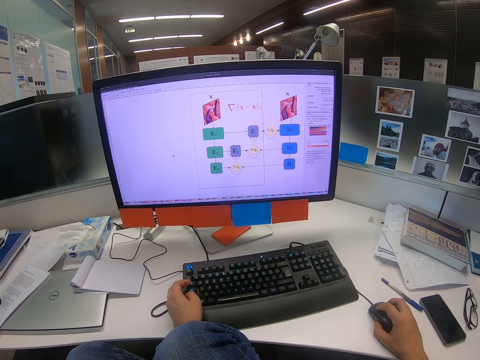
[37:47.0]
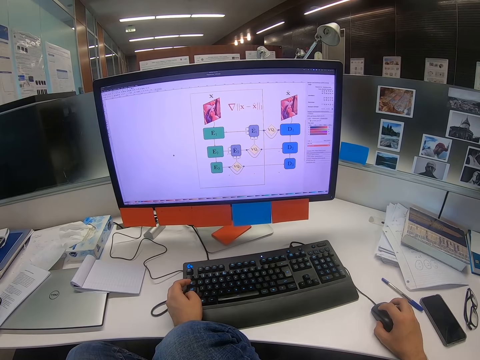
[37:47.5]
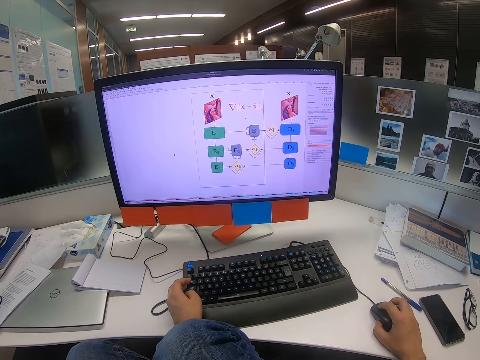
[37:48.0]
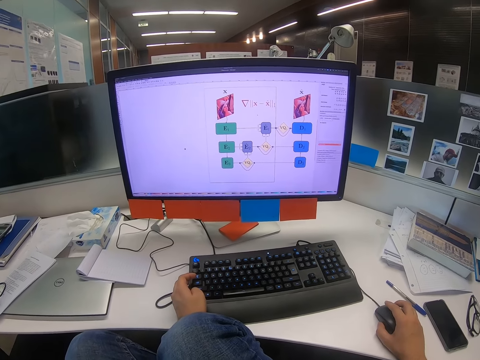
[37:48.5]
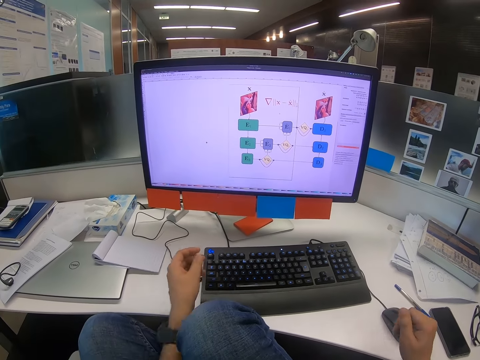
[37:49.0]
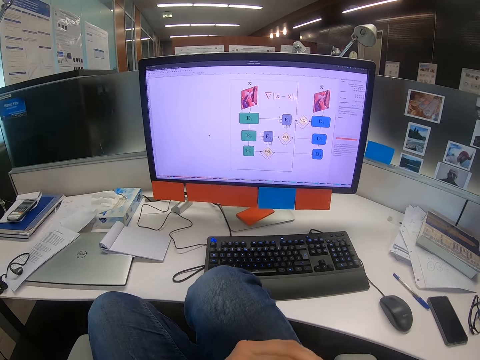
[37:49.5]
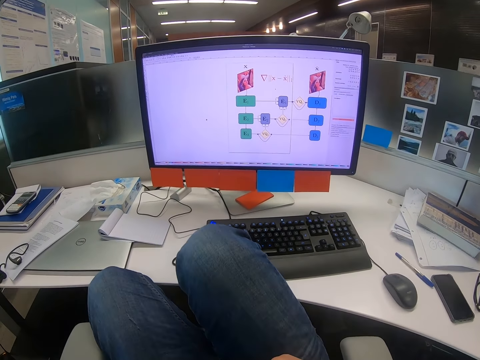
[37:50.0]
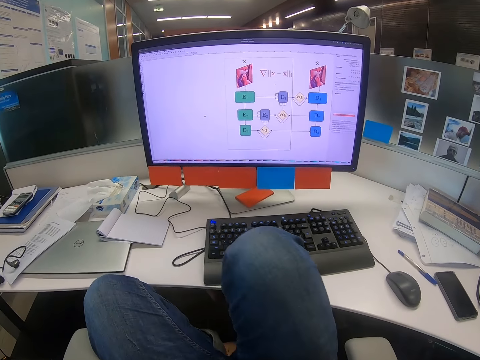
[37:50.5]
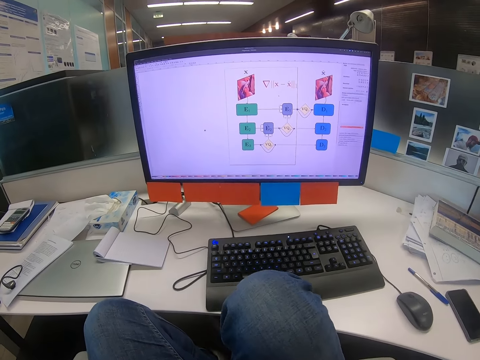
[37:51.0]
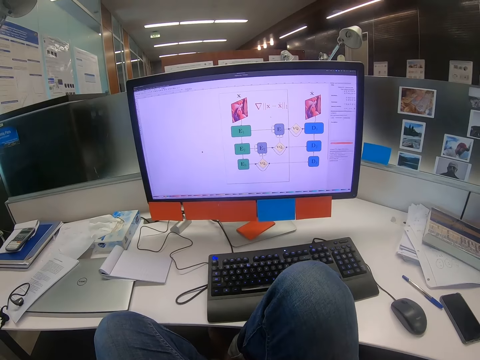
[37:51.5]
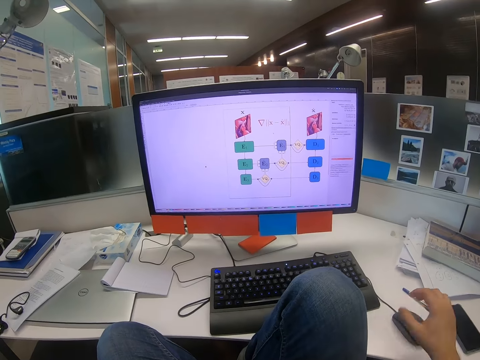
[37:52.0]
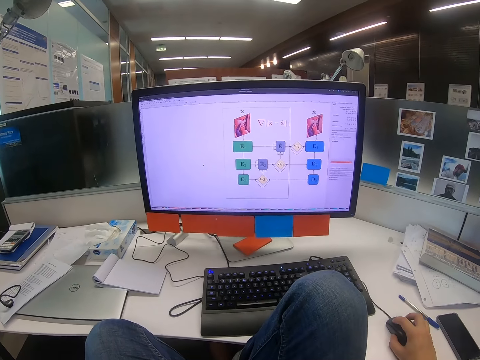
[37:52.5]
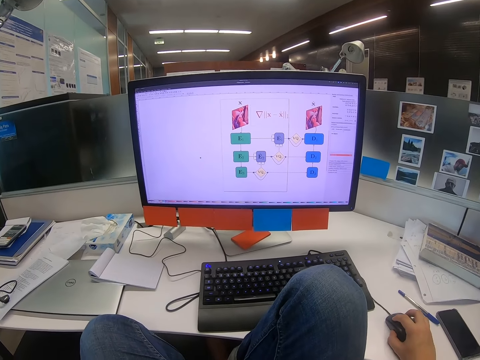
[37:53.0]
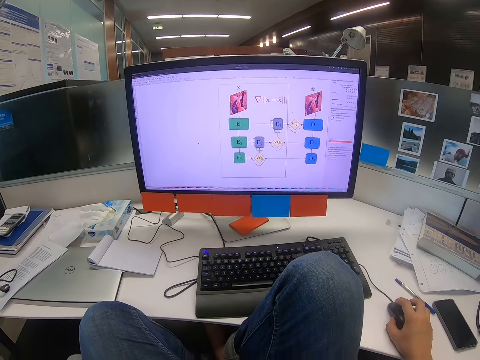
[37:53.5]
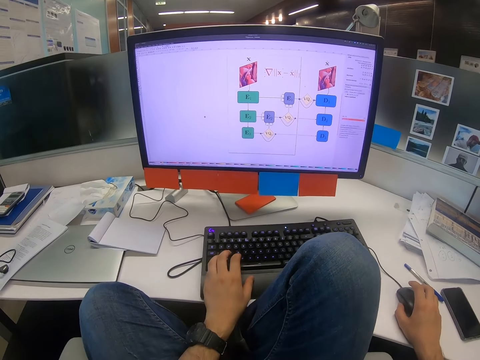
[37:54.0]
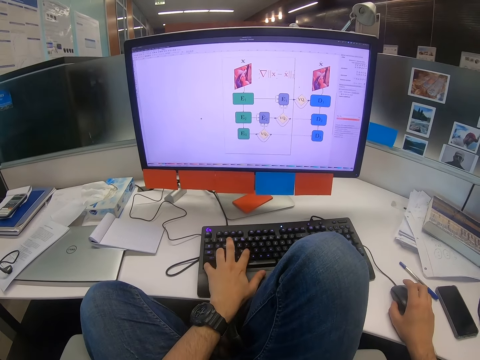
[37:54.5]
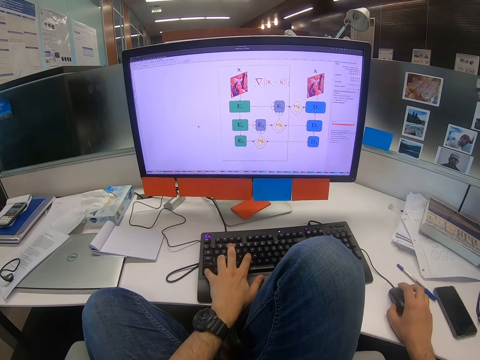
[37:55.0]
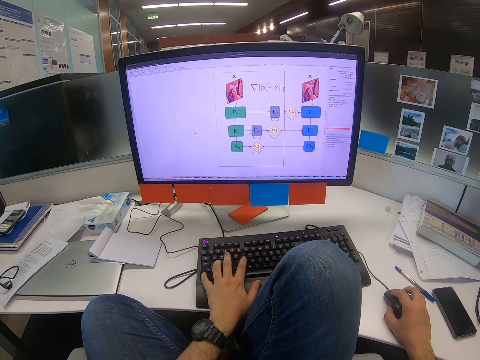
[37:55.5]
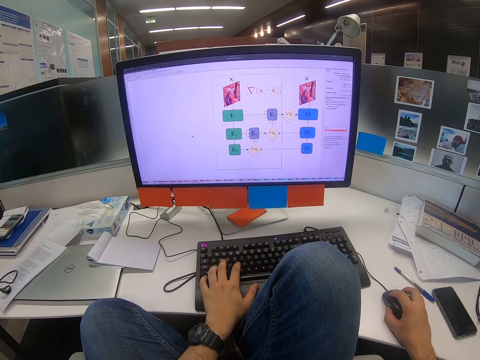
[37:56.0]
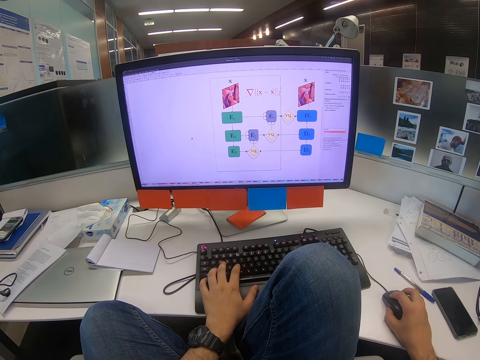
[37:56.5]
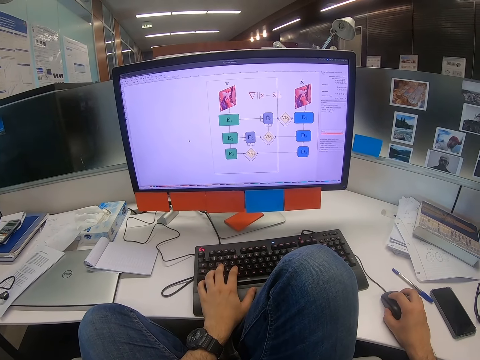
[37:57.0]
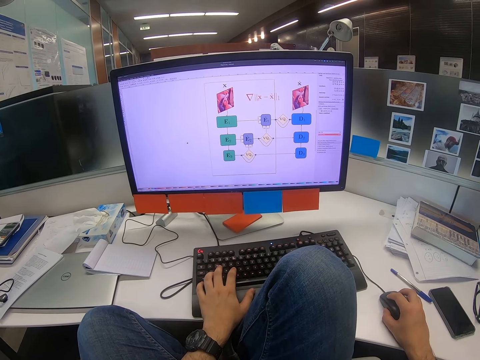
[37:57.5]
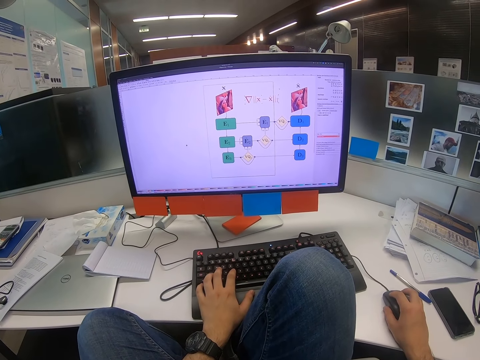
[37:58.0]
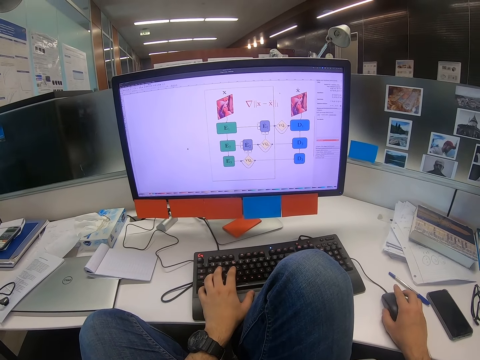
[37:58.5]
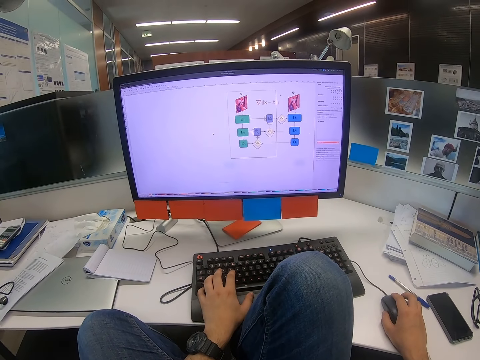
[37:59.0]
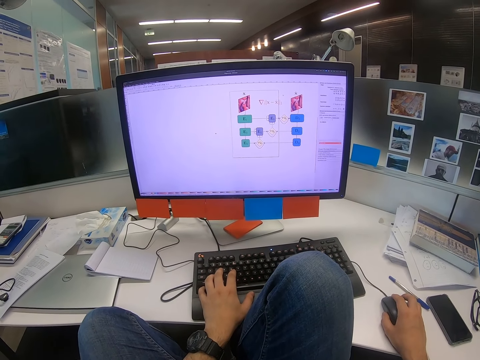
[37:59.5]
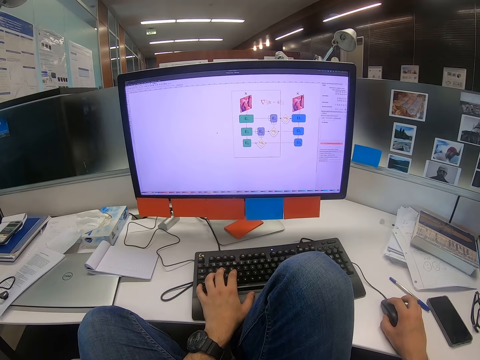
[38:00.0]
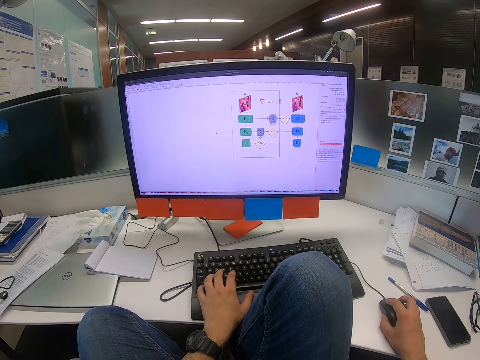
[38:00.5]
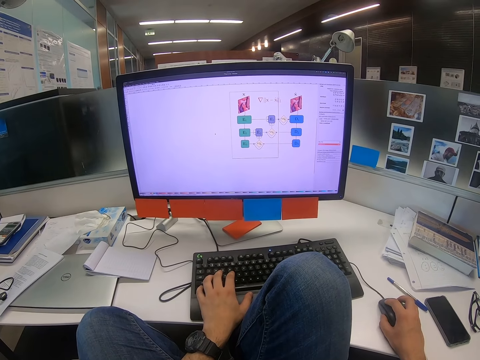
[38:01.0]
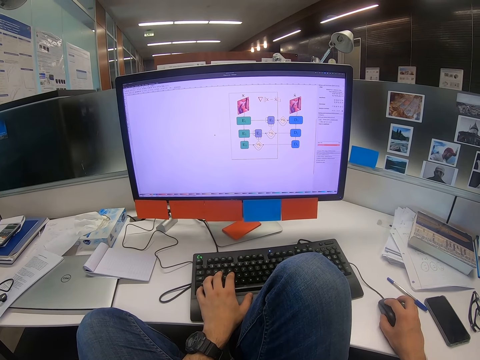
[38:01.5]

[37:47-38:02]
The camera wearer releases the keyboard from the left hand. He releases the mouse from the right hand. He lifts his left hand. He lifts his right hand. He moves his legs. He moves the mouse with the right hand. He does so again. He moves his left hand. He types on the keyboard with his left hand. He moves the mouse with the right hand.

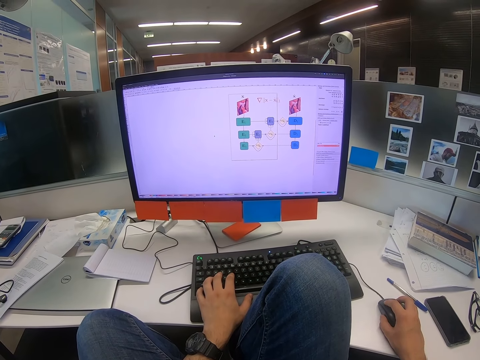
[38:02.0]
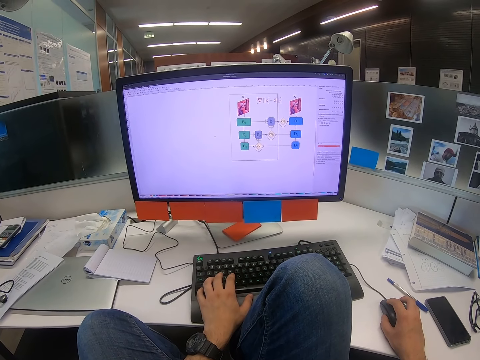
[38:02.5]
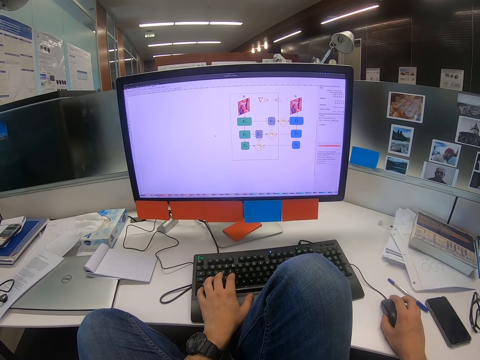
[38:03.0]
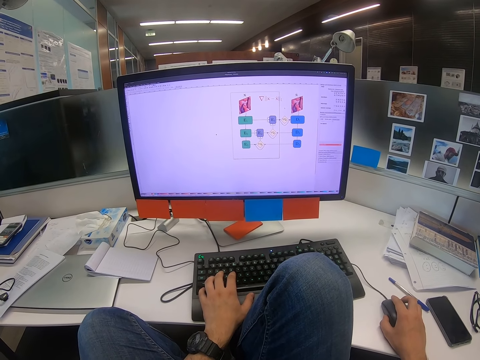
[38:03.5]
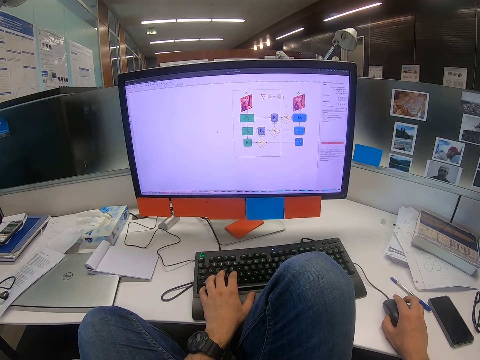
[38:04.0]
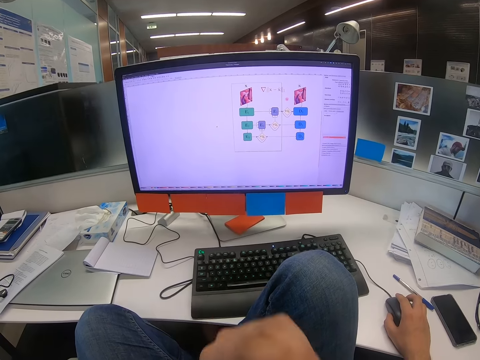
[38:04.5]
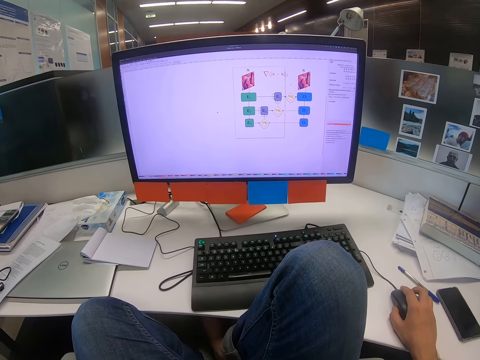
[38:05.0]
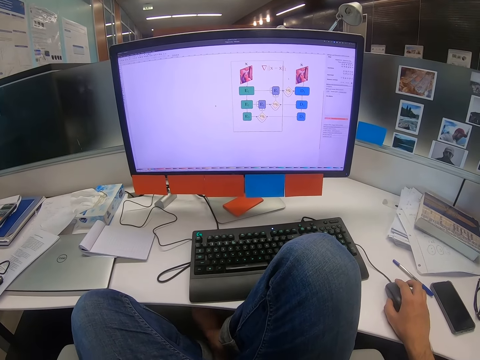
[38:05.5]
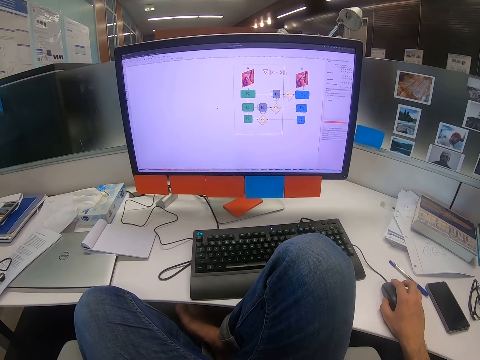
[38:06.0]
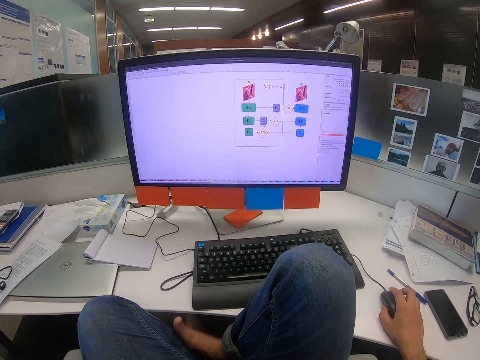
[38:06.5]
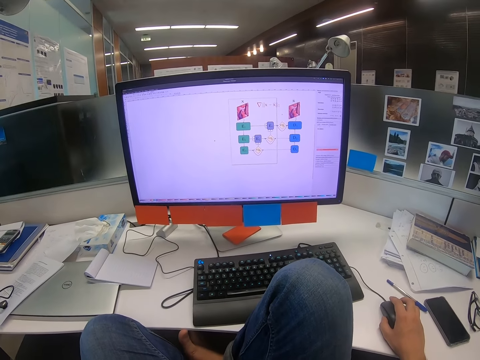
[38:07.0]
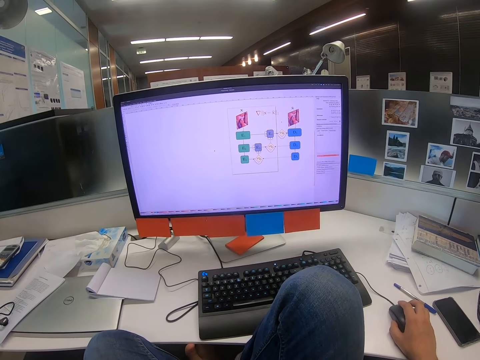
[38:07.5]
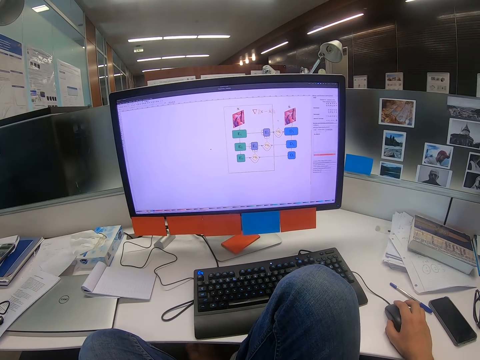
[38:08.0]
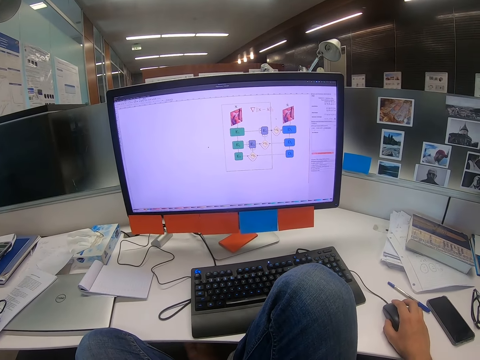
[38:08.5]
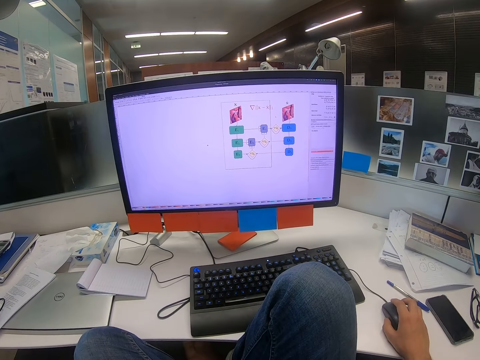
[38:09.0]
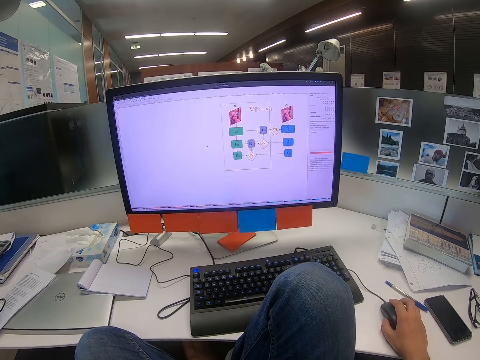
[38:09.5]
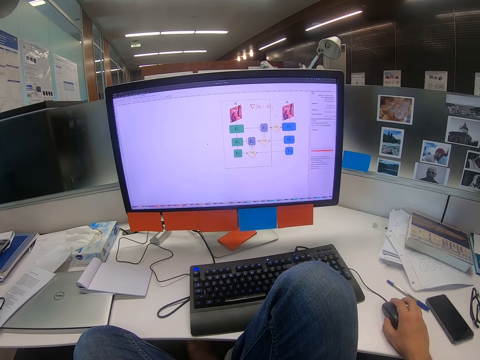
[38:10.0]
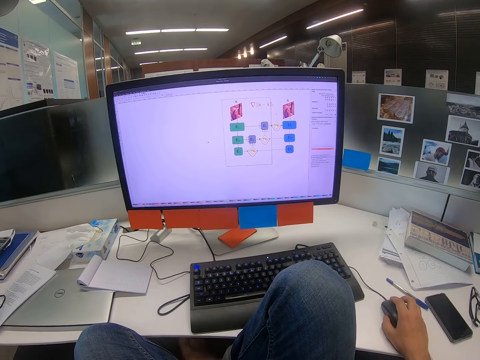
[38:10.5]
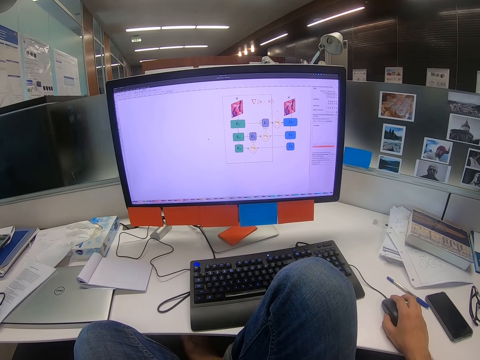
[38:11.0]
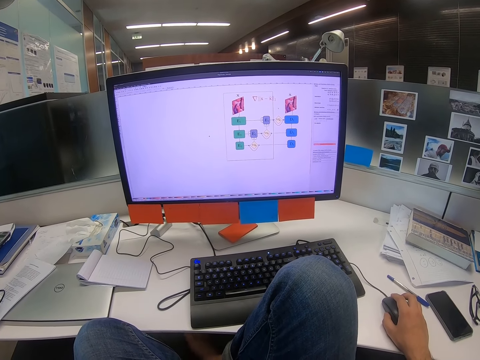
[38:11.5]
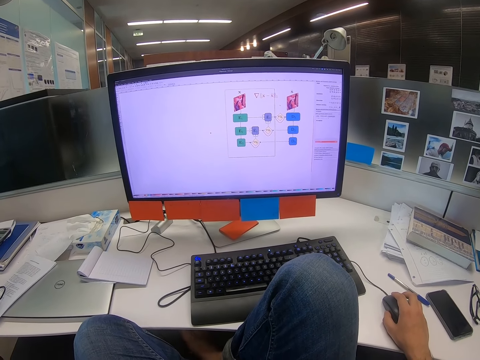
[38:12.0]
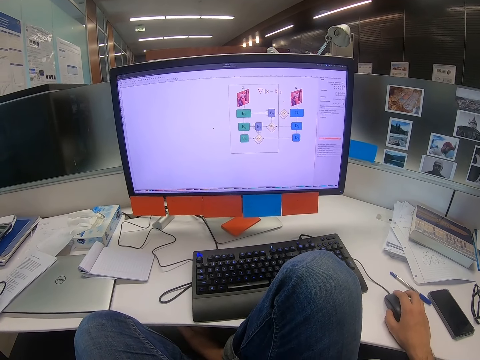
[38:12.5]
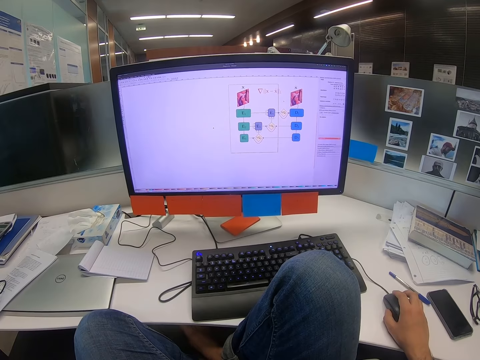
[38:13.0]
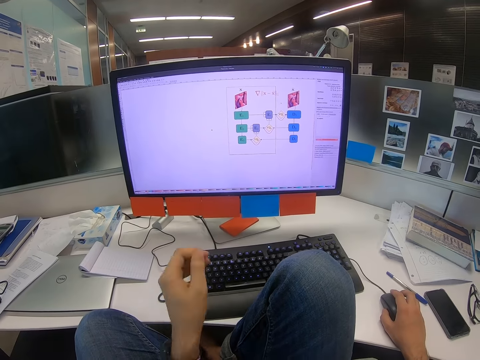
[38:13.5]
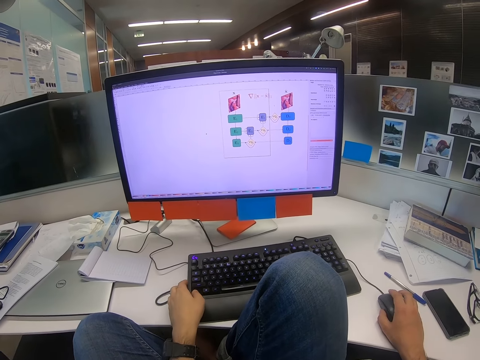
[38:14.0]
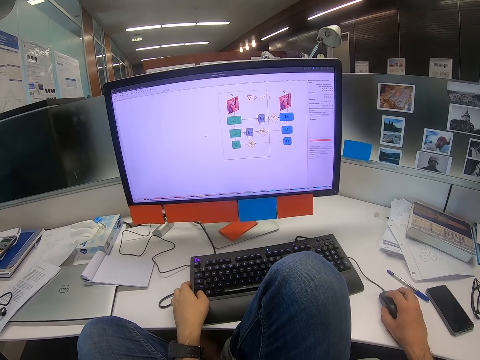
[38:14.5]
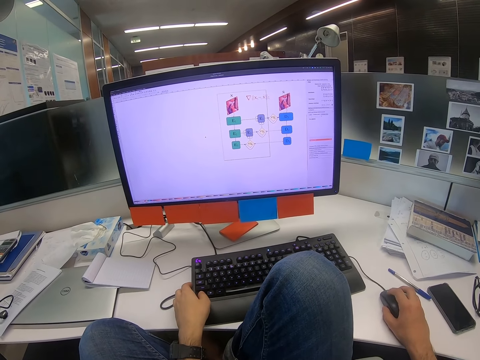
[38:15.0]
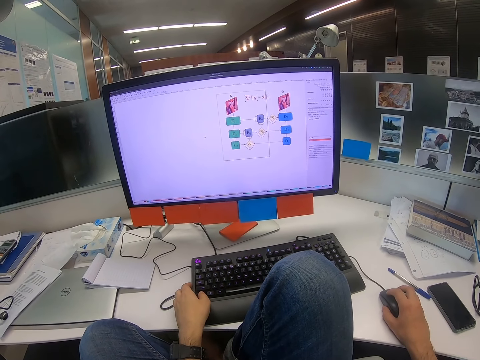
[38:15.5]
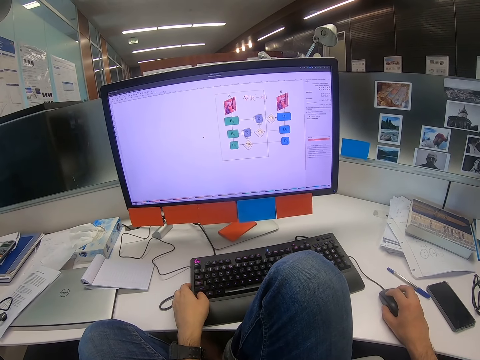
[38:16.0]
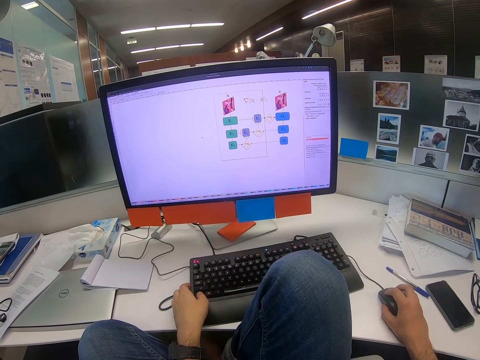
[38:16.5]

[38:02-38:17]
The camera wearer moves his left hand. He moves his right leg. He moves his left hand.
